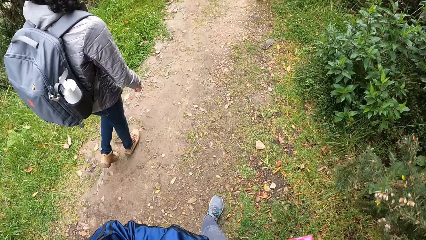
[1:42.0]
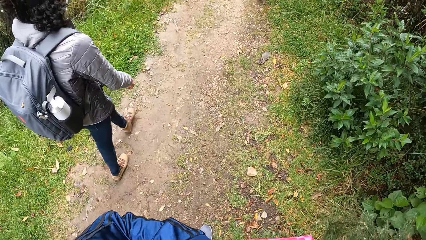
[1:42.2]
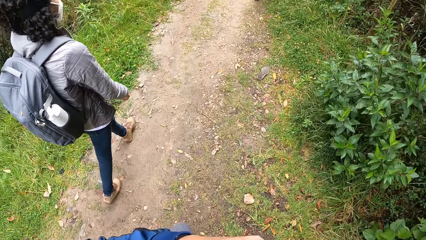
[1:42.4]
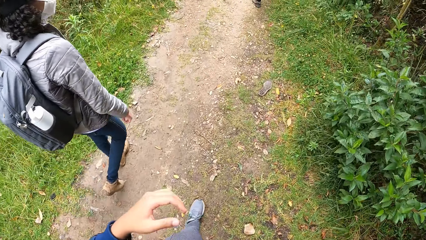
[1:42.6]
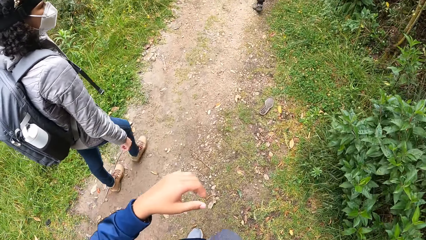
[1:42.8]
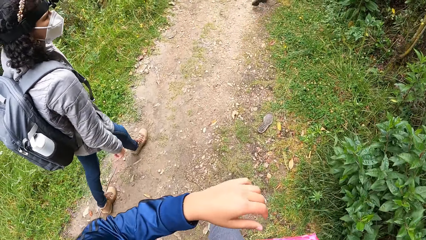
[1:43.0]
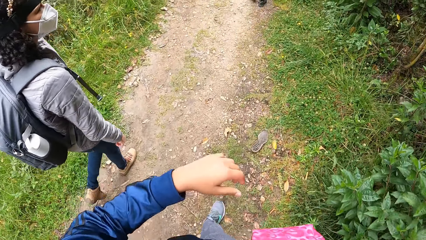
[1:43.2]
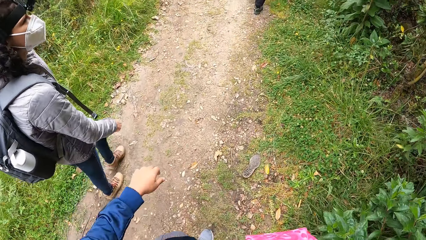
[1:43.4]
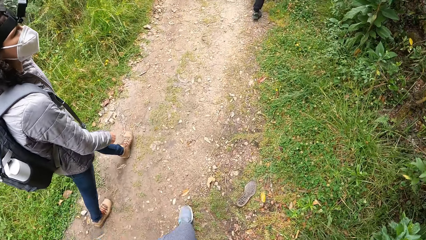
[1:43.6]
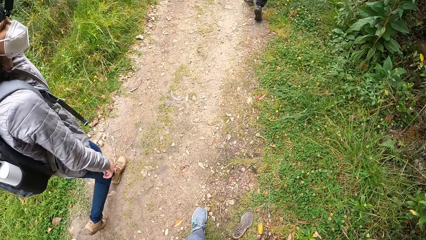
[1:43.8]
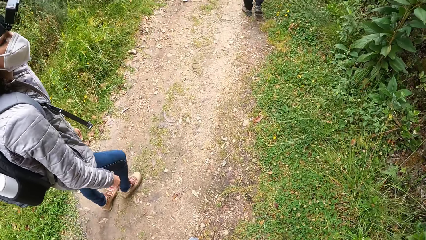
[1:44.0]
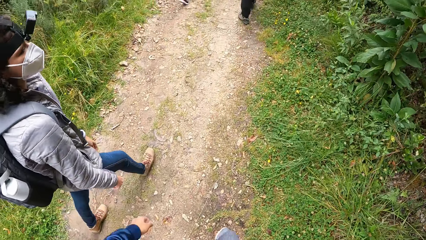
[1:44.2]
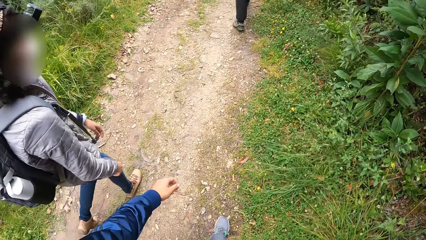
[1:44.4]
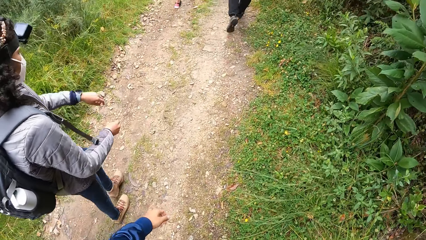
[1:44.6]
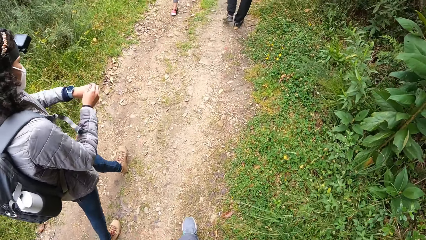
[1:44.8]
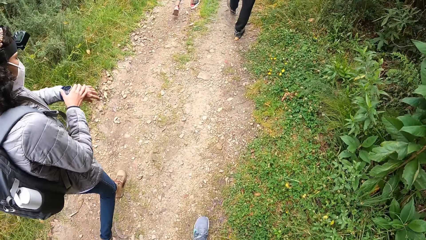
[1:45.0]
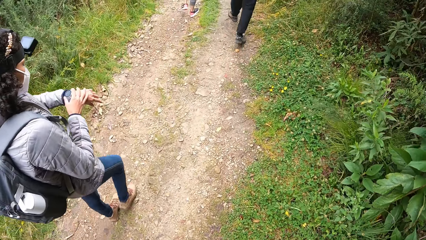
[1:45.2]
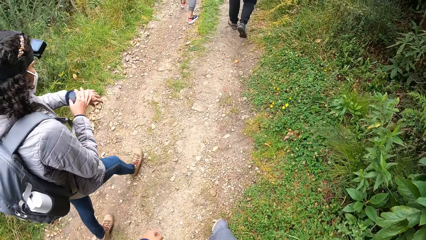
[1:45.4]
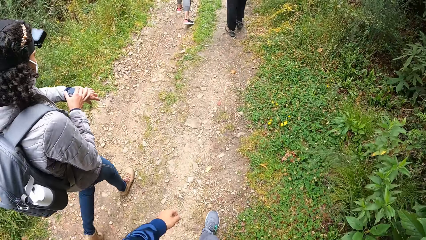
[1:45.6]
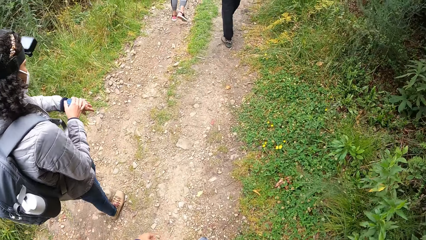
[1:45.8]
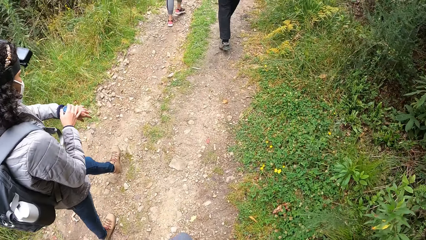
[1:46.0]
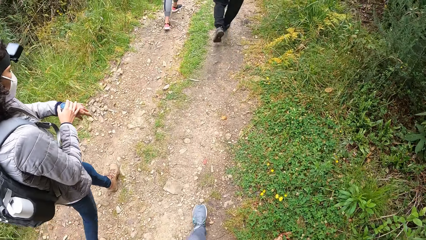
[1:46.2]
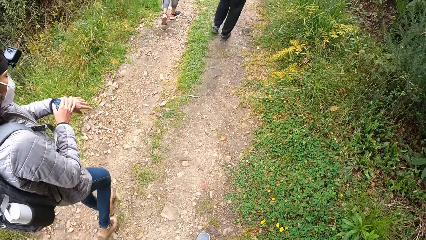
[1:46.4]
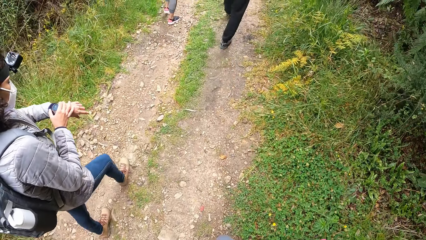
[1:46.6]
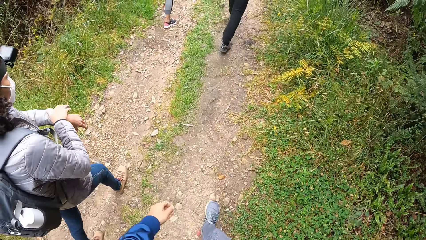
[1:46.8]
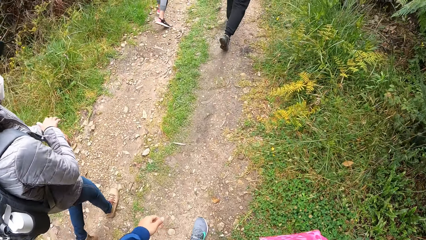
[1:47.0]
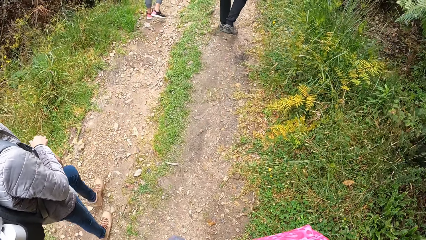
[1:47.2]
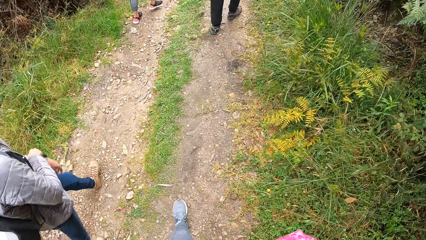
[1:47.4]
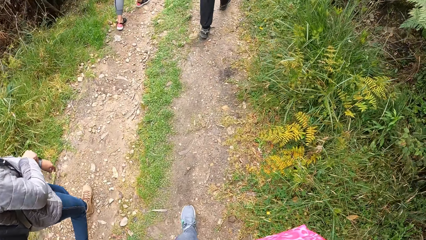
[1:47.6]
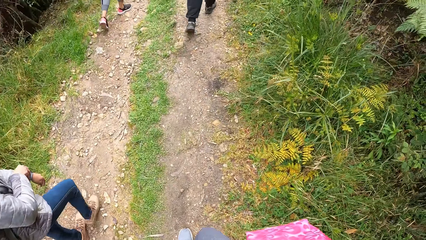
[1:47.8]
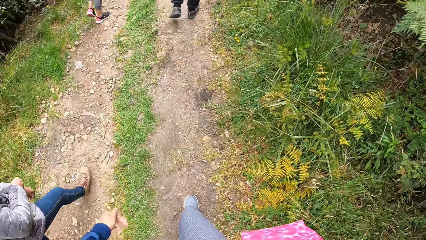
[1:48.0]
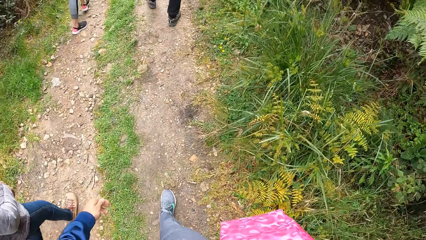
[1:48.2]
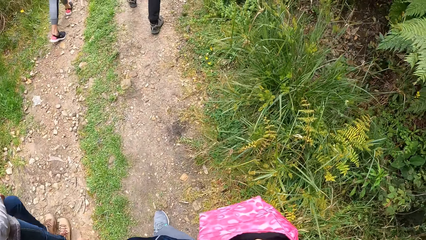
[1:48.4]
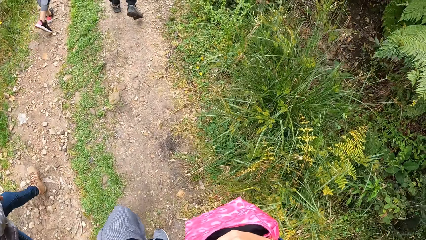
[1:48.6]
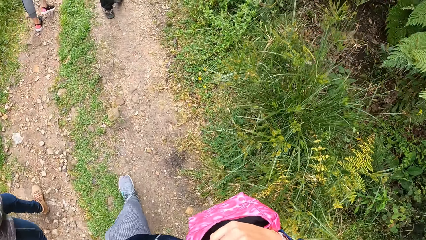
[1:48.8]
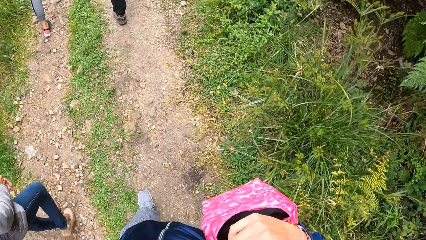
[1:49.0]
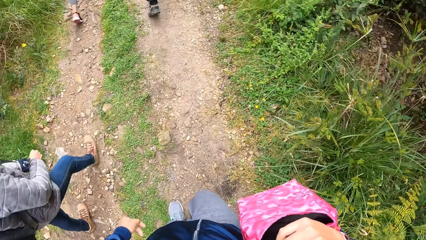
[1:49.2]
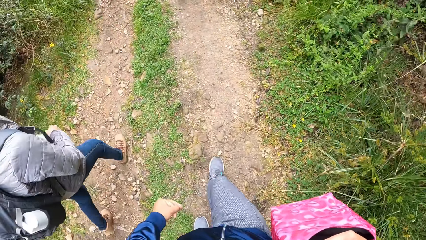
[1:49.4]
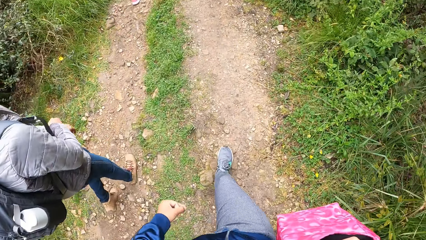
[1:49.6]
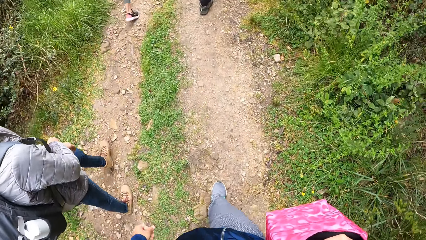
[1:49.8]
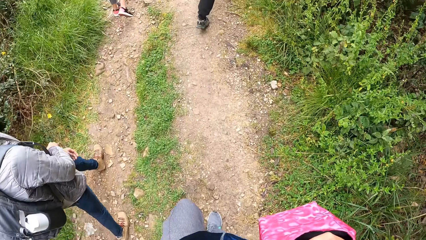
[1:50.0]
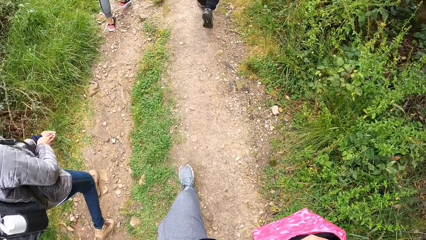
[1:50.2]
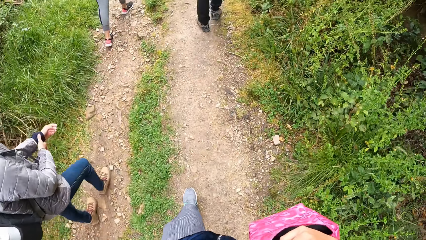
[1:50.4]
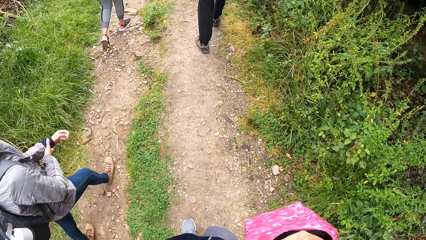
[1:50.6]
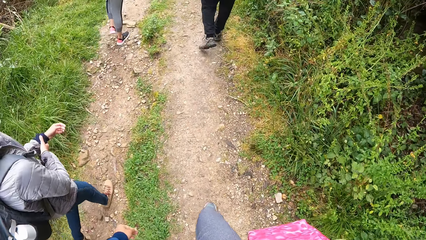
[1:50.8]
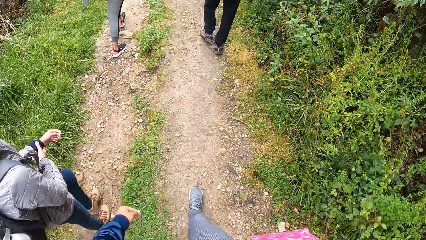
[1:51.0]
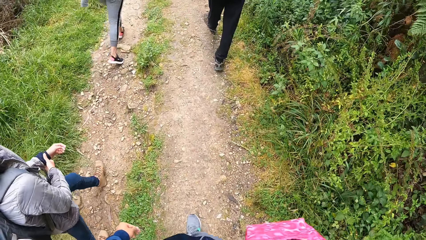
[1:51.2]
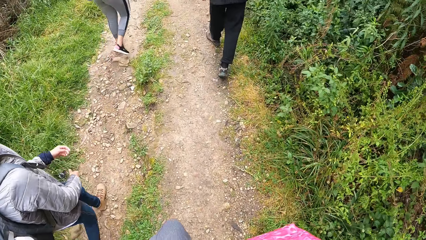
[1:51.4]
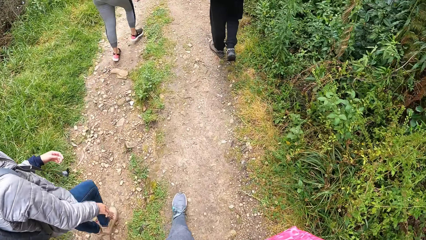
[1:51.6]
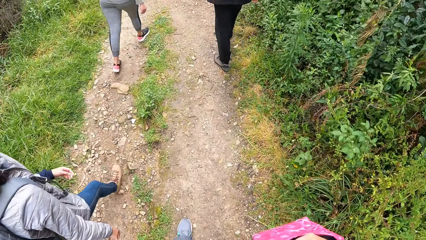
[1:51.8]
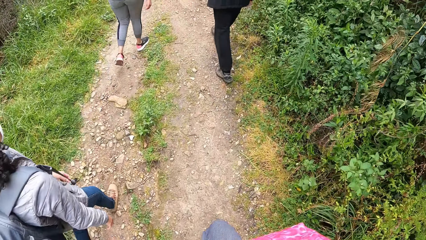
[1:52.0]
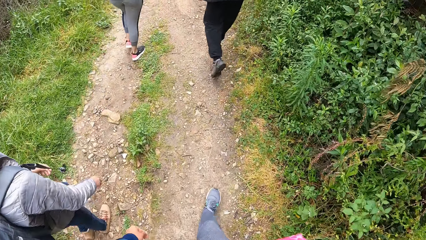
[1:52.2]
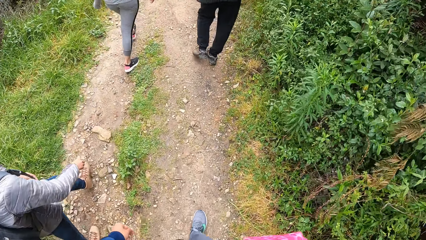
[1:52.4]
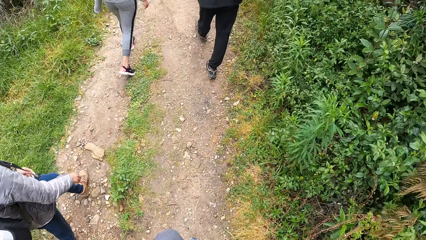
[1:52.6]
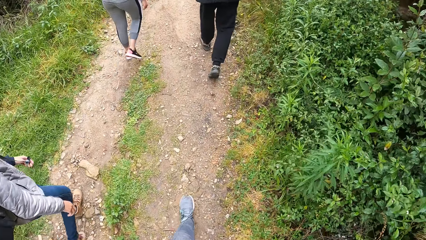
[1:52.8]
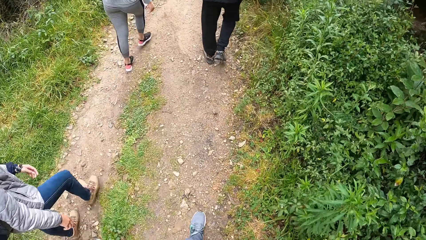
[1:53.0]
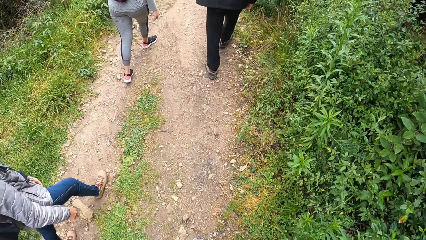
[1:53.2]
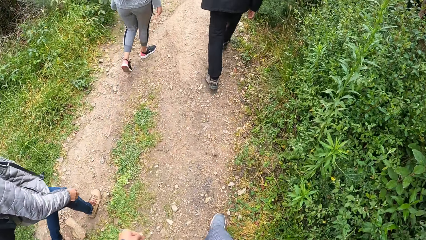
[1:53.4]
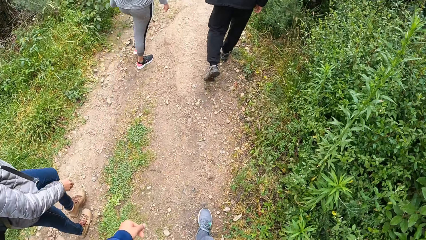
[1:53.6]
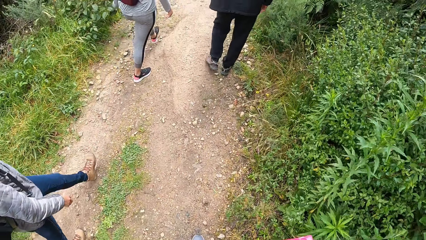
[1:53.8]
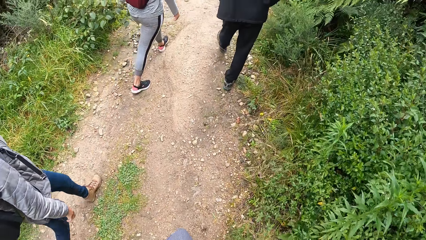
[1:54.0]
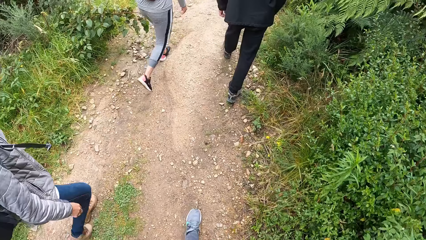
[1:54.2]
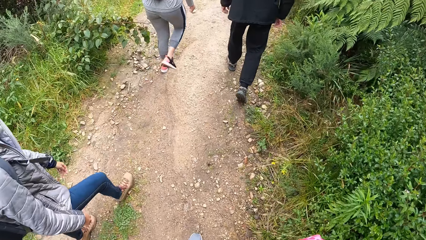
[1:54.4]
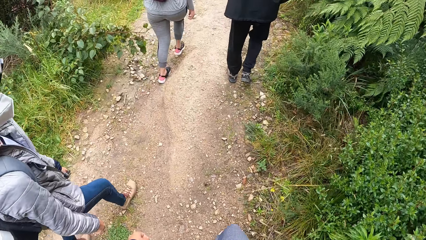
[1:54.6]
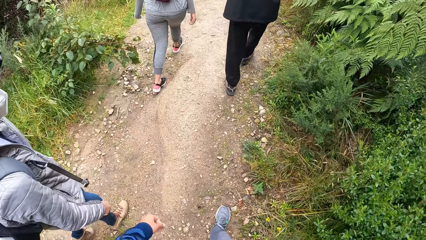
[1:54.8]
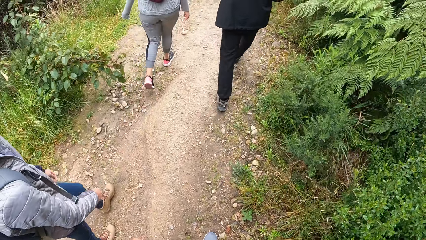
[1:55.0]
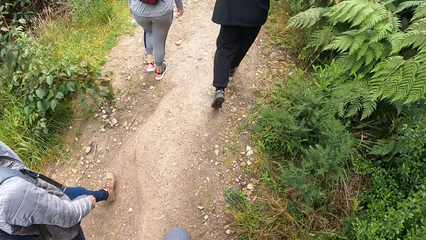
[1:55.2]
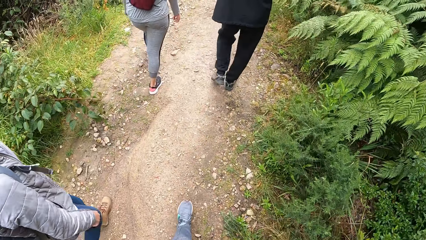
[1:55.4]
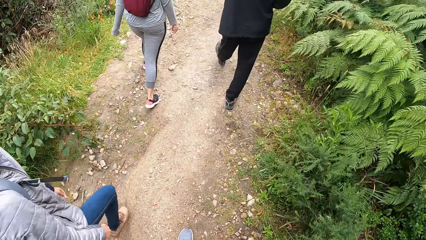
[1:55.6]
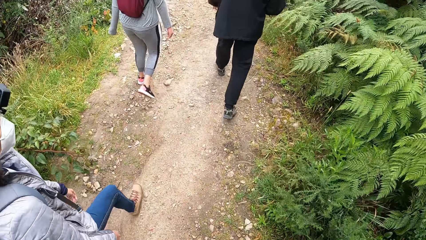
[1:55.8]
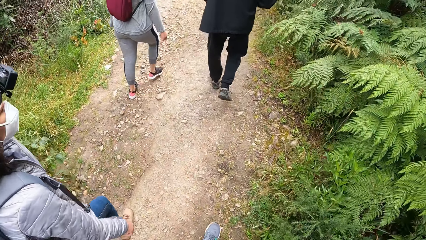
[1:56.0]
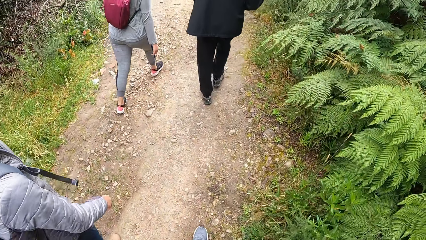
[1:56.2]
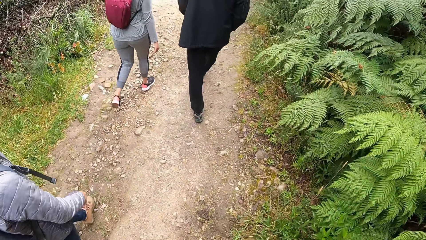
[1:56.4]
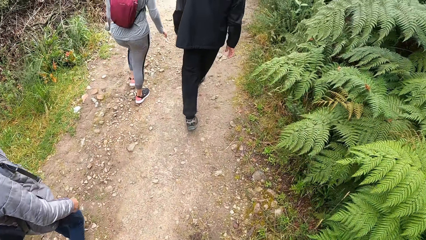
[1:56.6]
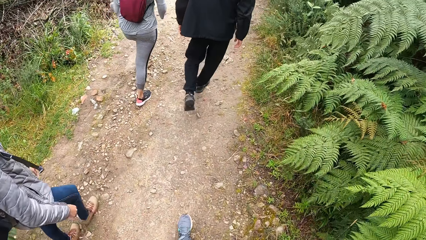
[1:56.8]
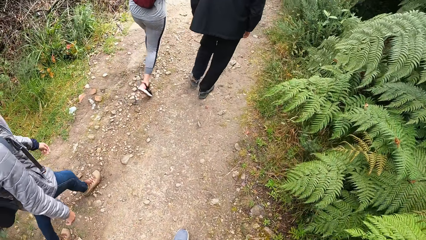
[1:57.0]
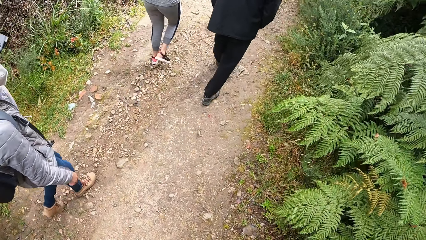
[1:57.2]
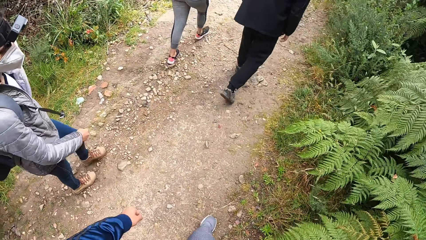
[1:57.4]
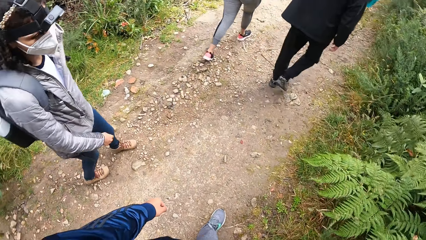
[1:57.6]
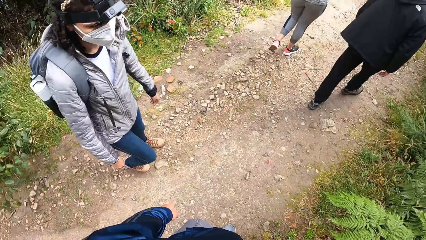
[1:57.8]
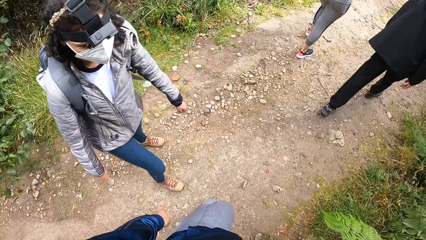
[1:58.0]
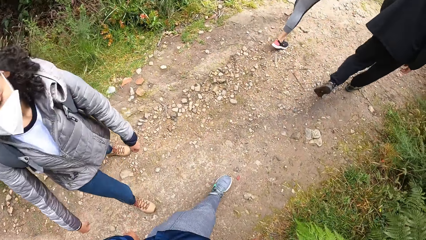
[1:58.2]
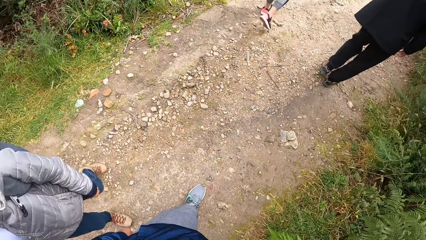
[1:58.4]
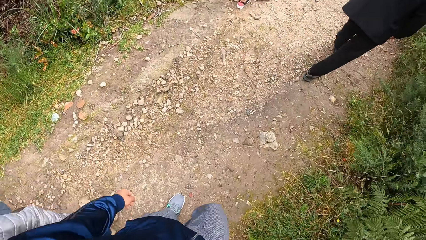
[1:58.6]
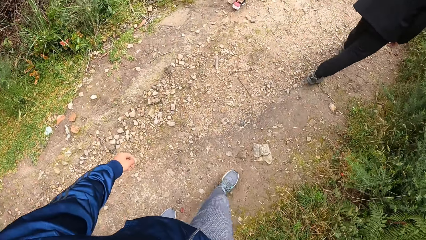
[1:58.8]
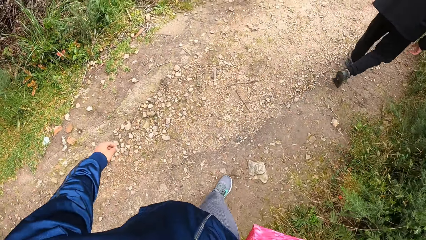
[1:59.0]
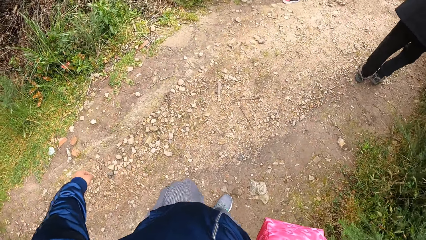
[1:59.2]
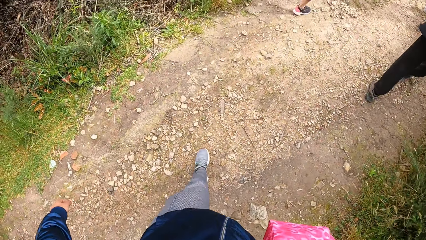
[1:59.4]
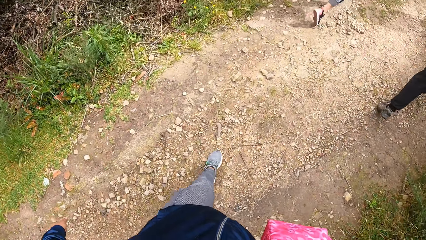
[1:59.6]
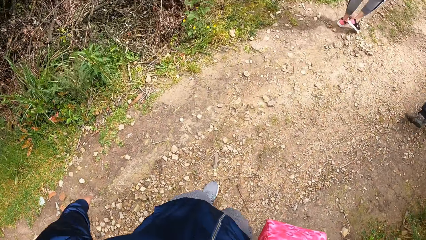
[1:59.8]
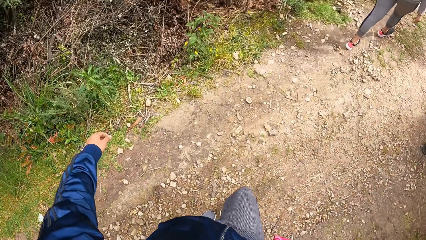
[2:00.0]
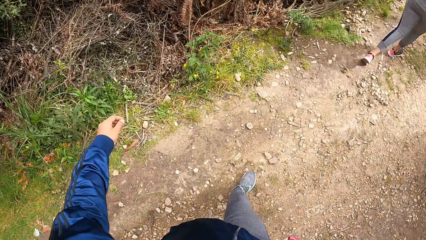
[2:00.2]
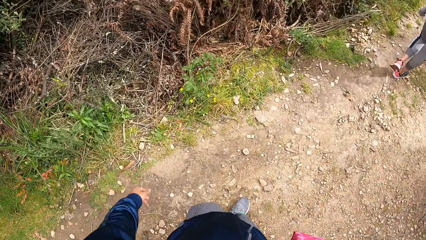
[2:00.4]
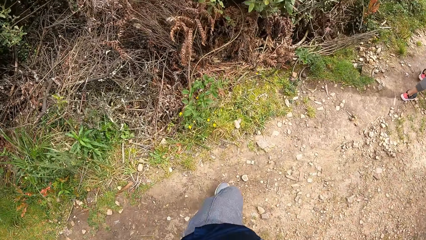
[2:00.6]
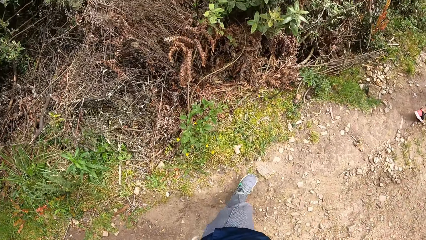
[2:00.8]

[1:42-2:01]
The camera wearer removes her left hand from the bag. A woman touches a wristwatch in her left hand with her right hand. The camera wearer looks down. She looks in front. She looks sideways.
